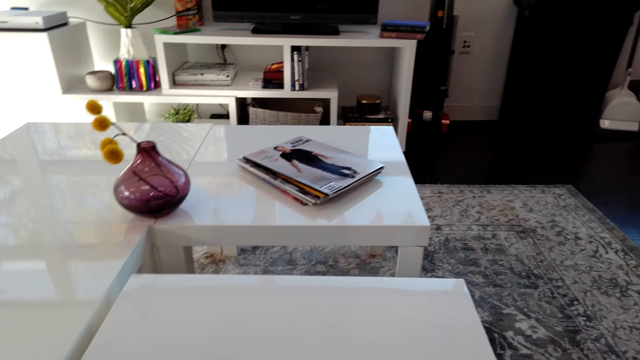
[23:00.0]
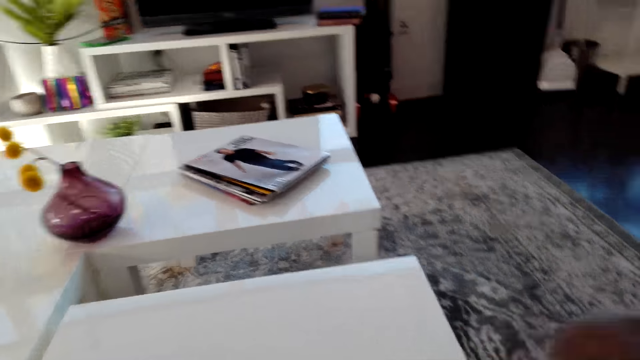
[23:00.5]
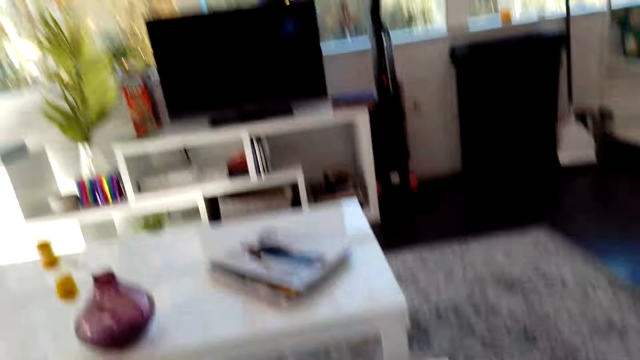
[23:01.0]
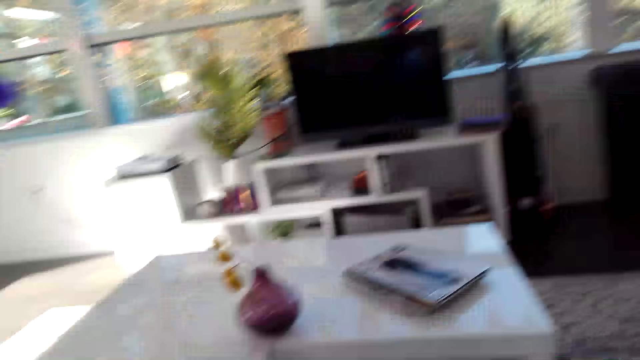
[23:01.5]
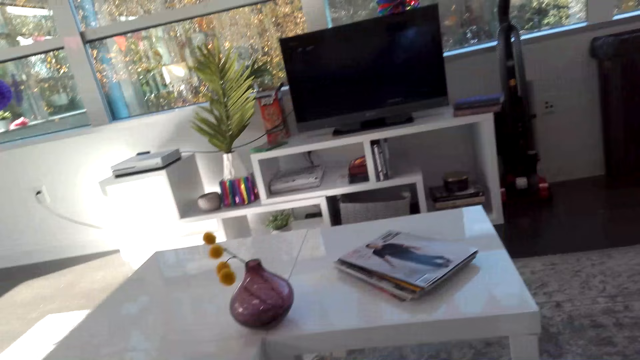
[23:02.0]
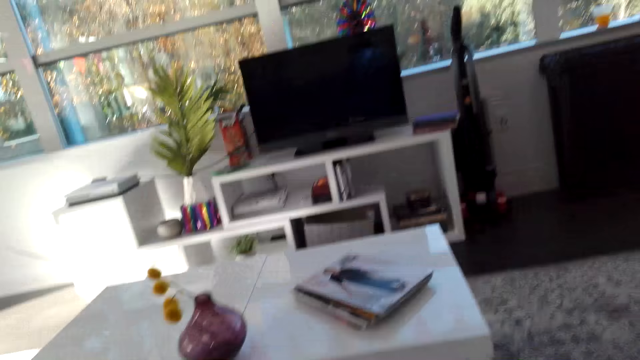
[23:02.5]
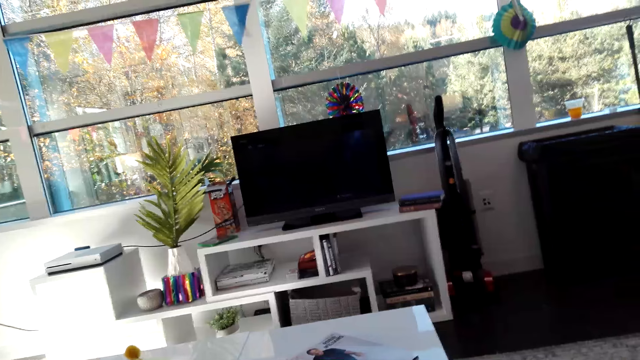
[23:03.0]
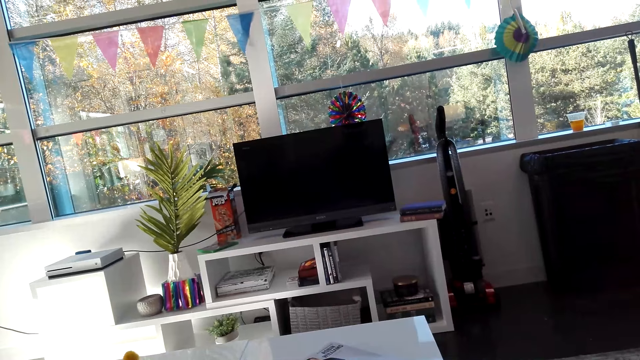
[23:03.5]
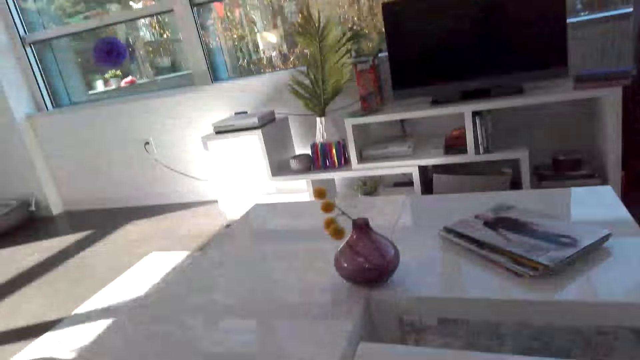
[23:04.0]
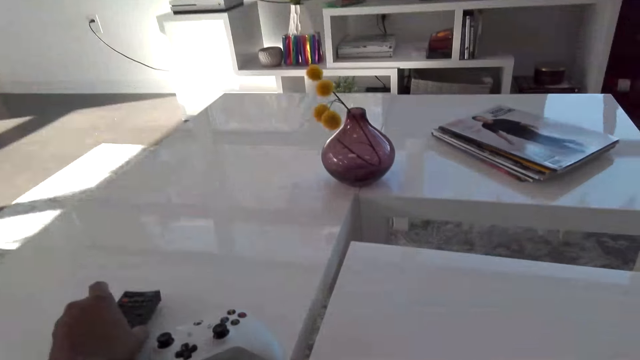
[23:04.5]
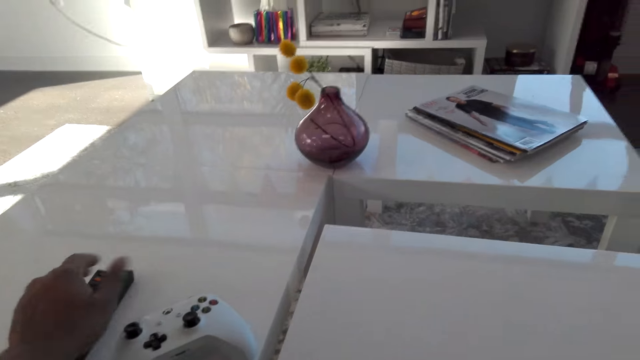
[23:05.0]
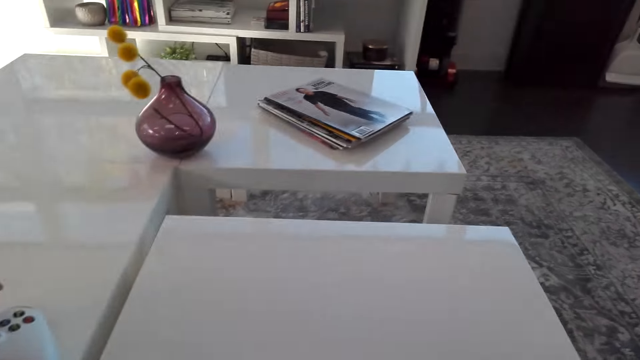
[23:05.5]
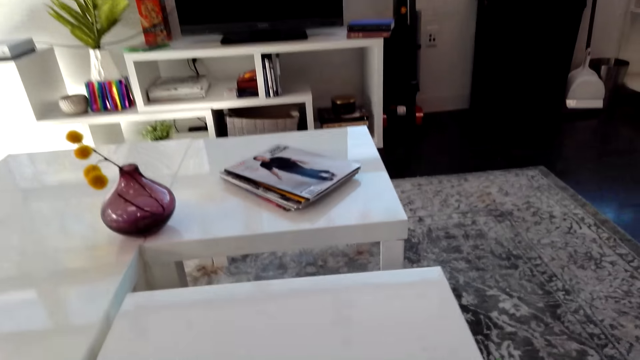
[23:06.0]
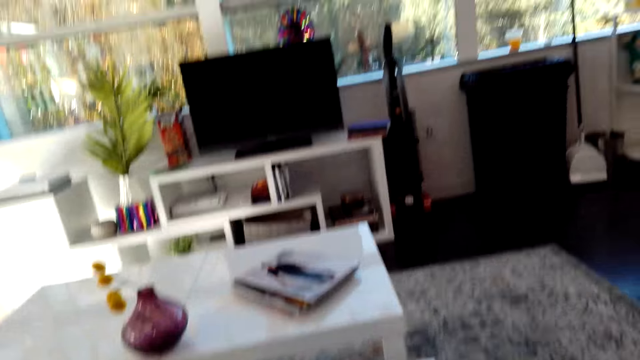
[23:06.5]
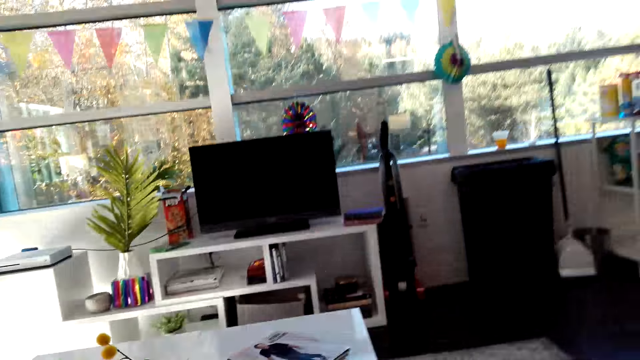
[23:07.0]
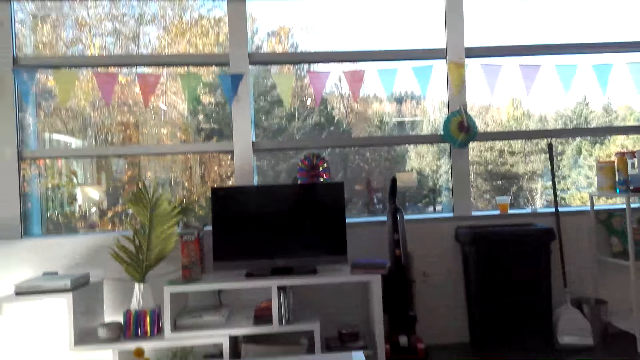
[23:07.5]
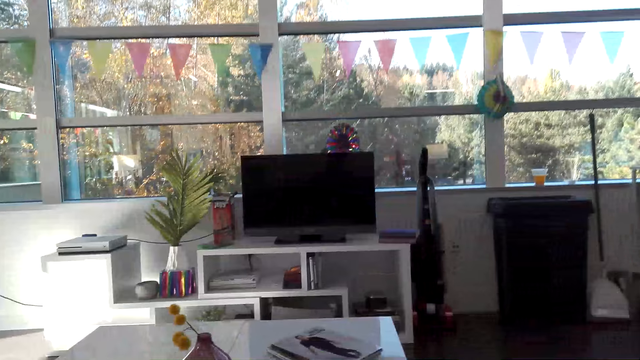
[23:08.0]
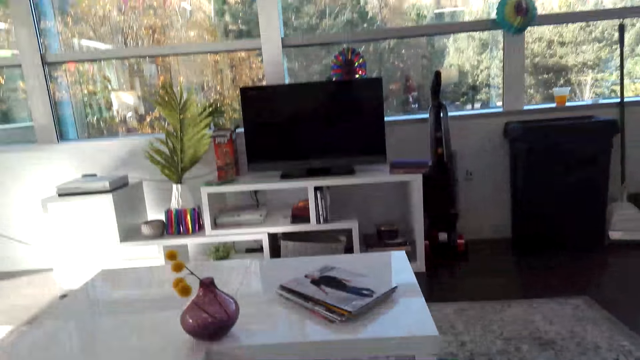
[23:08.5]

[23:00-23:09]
The camera wearer puts the remote on the table. They move the pad game.

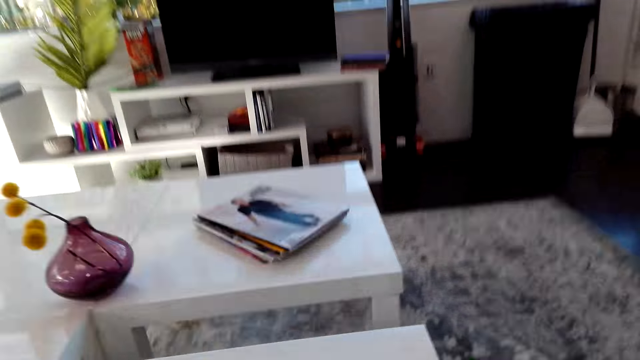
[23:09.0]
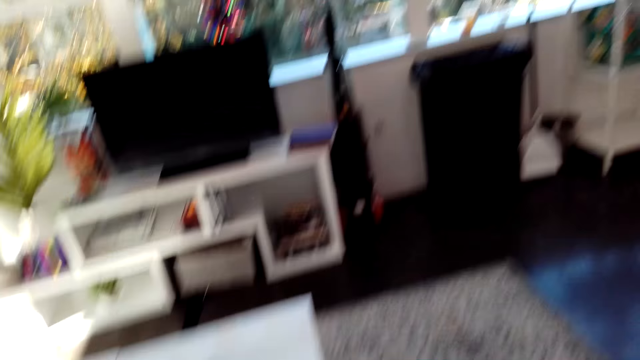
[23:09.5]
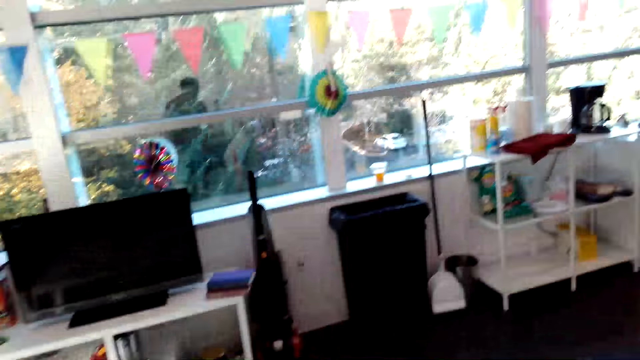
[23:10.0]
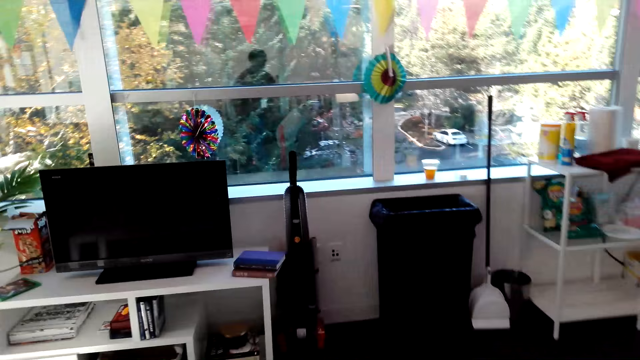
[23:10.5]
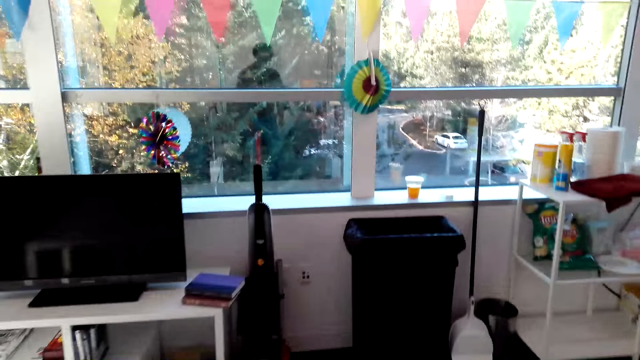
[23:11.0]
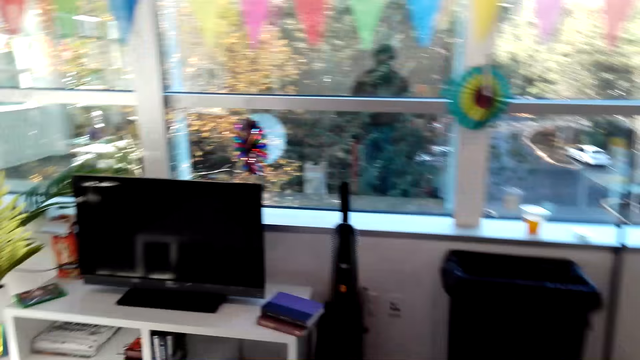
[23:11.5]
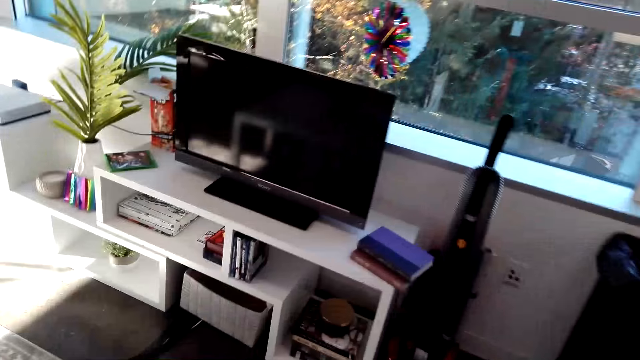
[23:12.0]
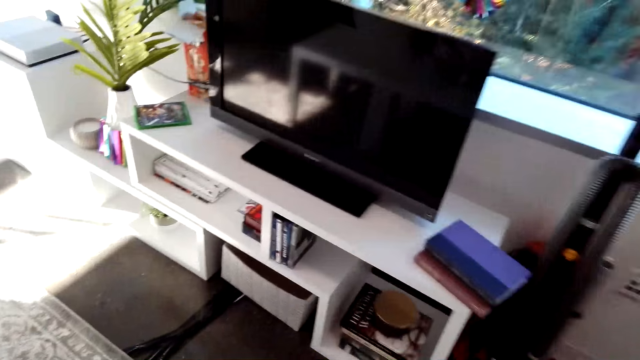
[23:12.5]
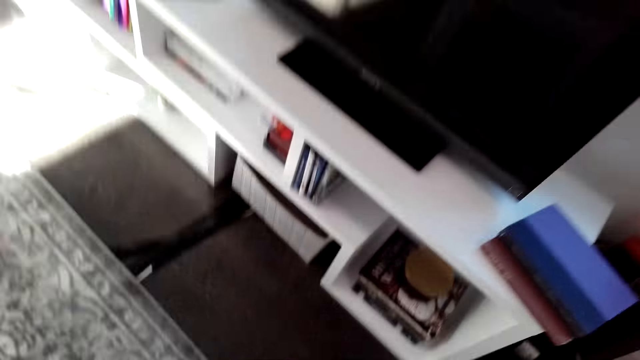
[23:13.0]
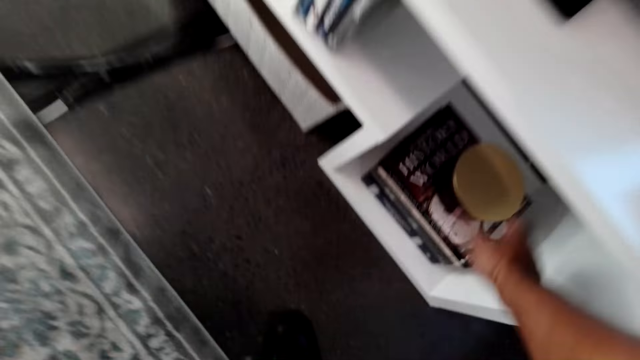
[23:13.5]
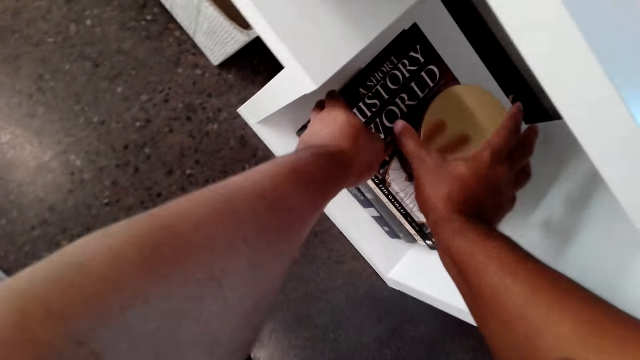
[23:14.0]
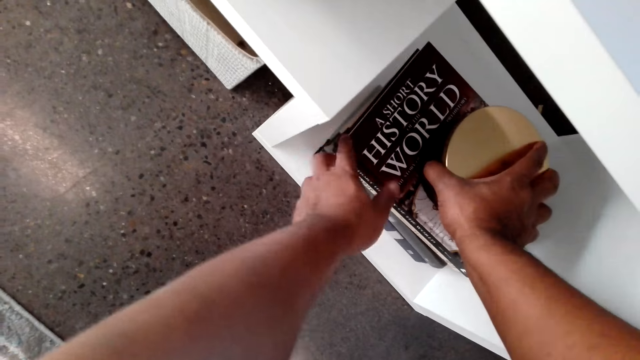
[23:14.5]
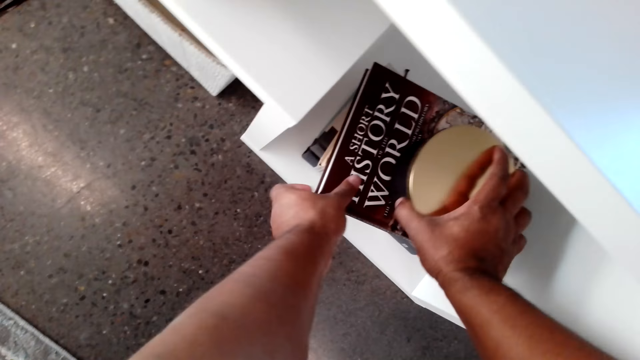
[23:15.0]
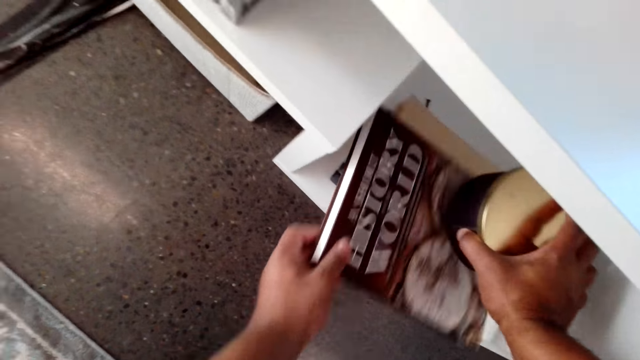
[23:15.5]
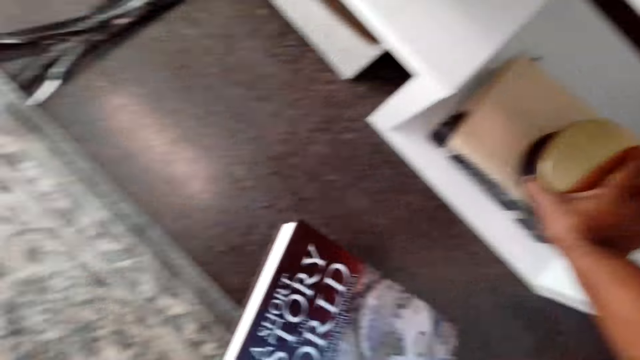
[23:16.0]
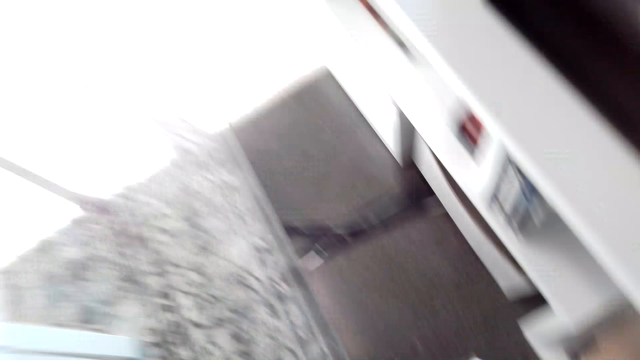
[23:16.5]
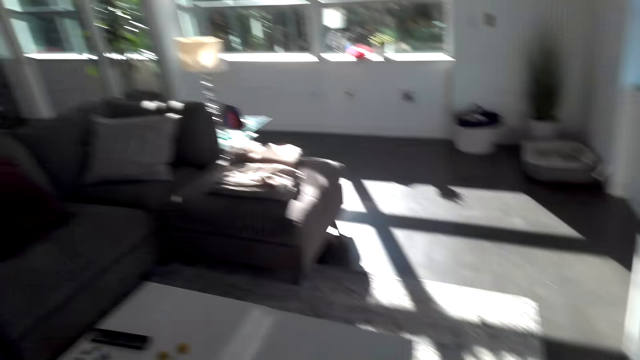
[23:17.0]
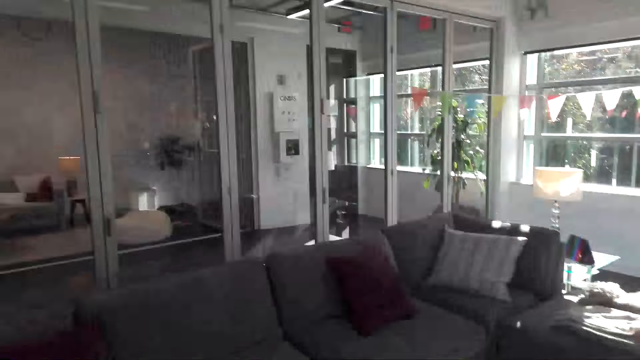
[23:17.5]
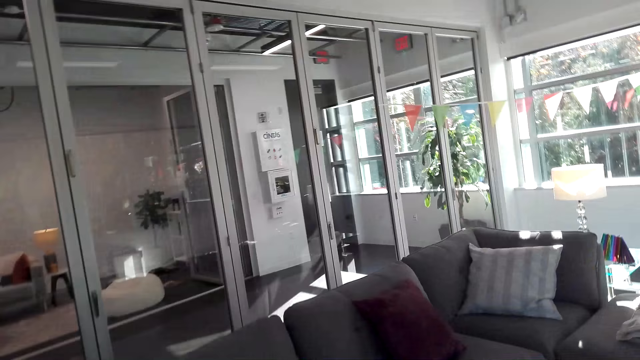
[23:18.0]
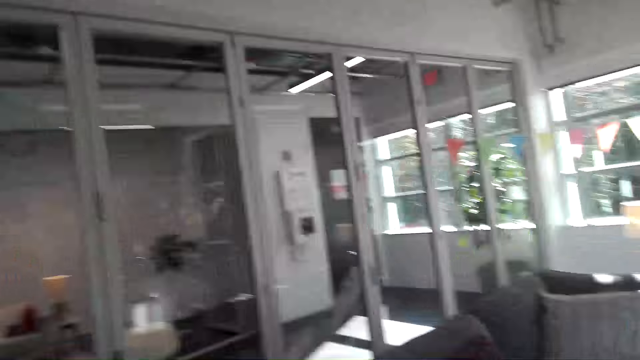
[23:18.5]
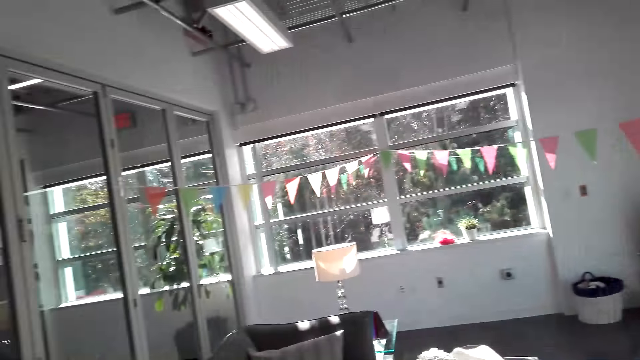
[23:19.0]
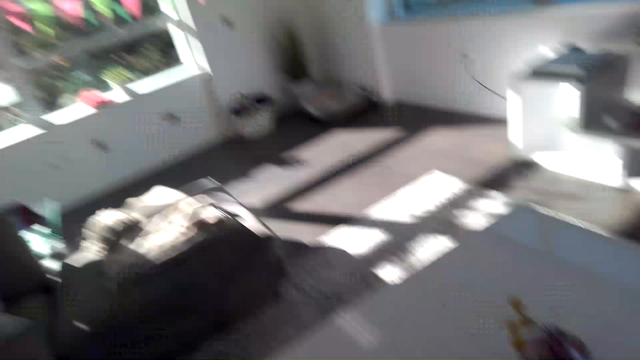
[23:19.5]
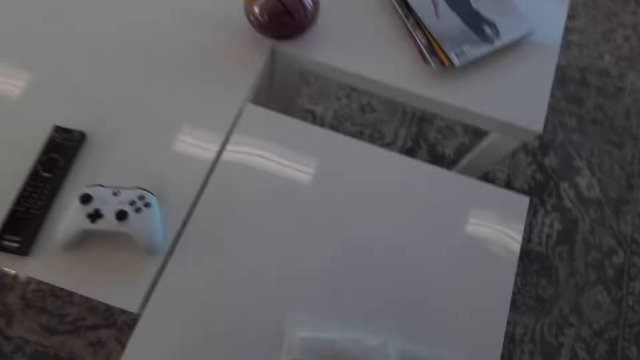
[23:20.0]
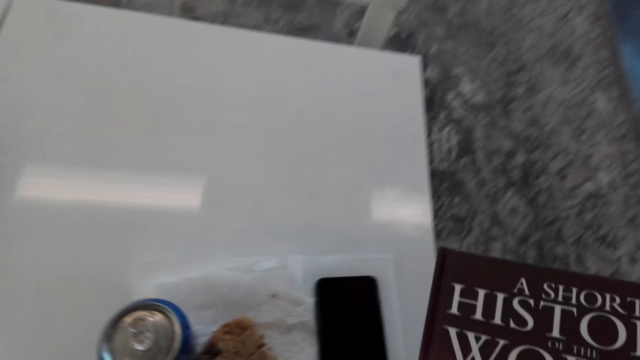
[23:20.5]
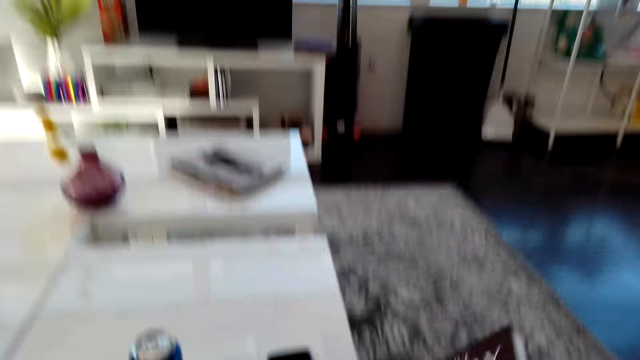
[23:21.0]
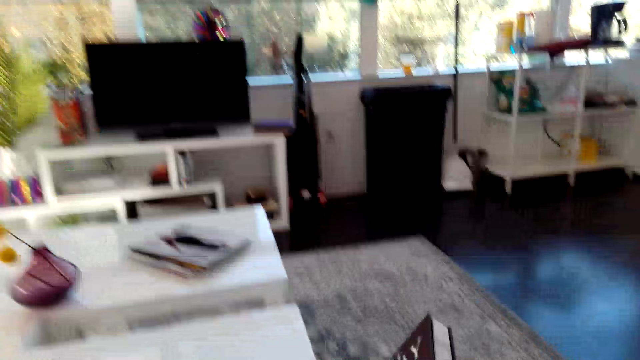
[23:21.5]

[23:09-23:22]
The camera wearer walks around the room. They pick the book on the TV stand. They walk around the room.
